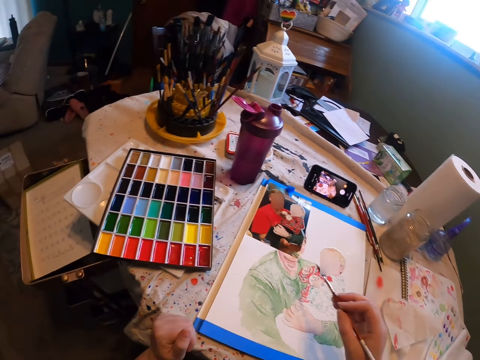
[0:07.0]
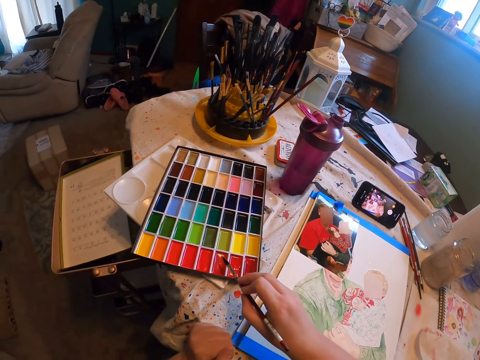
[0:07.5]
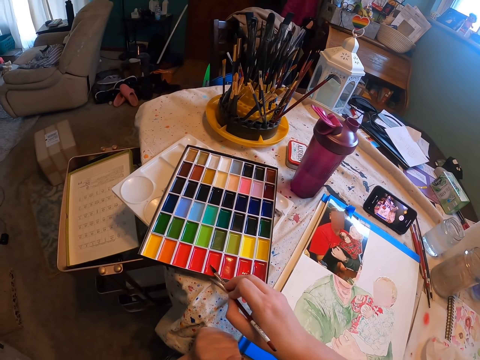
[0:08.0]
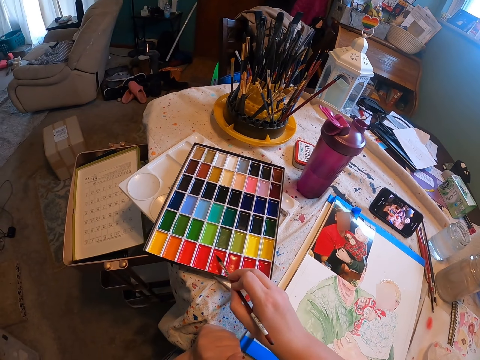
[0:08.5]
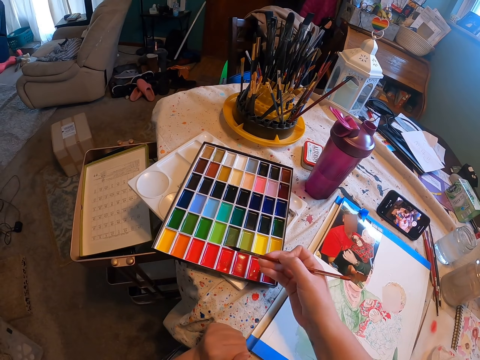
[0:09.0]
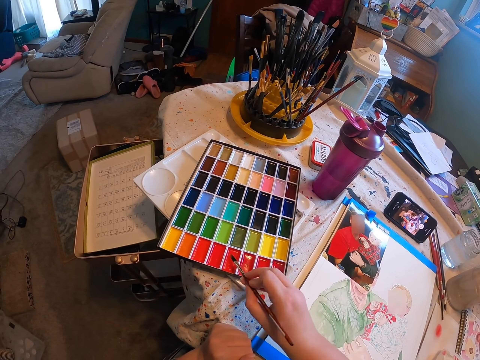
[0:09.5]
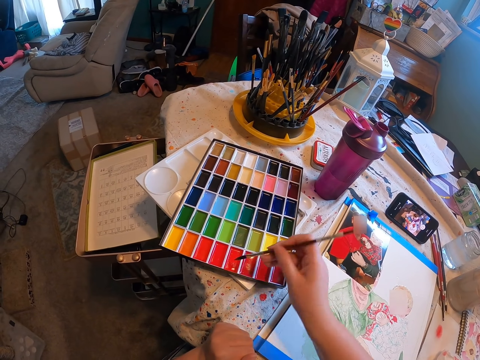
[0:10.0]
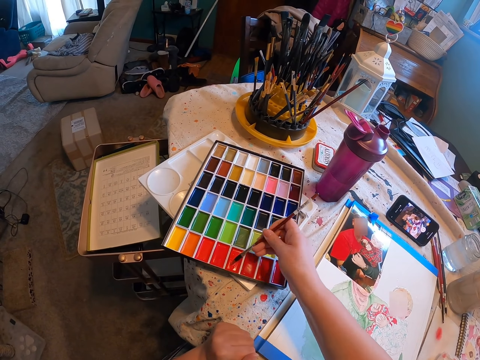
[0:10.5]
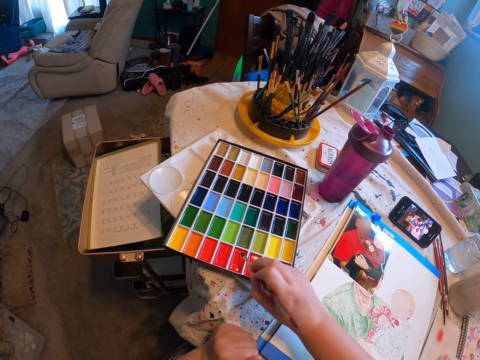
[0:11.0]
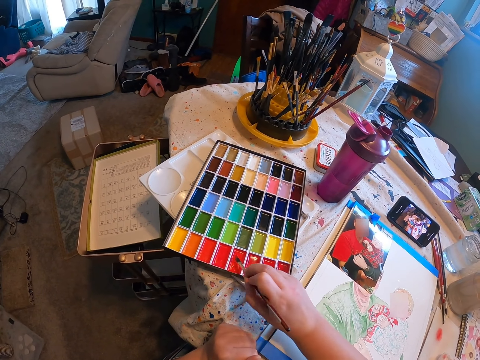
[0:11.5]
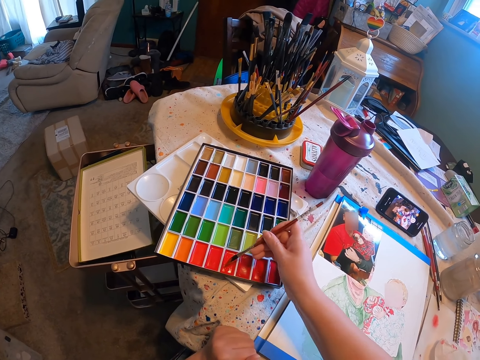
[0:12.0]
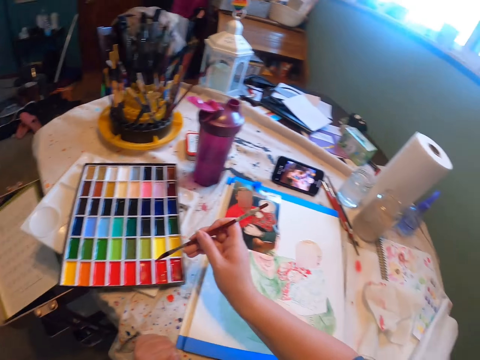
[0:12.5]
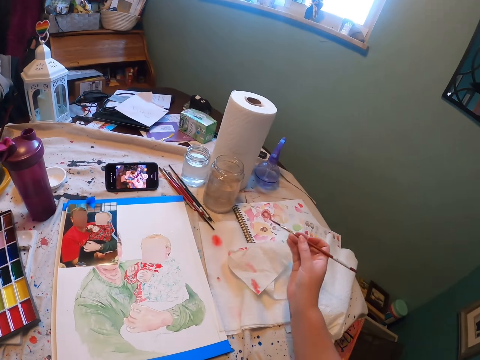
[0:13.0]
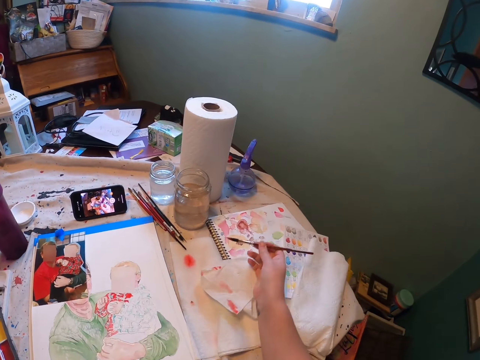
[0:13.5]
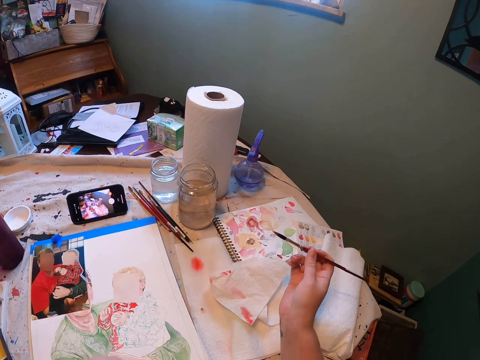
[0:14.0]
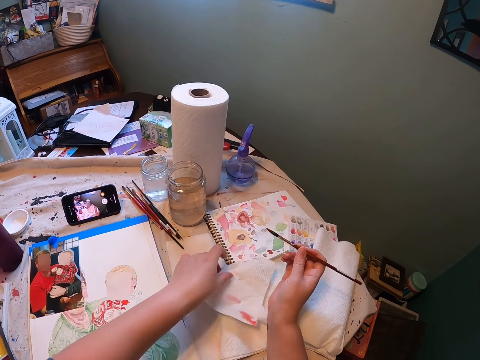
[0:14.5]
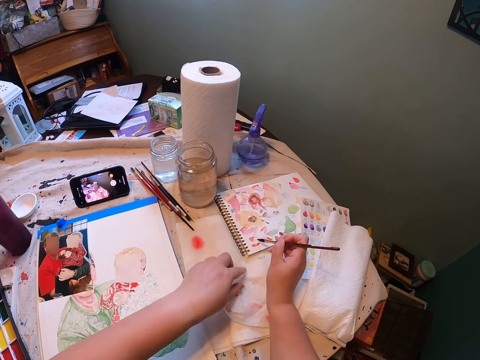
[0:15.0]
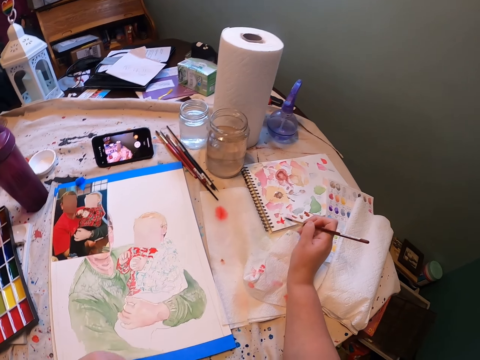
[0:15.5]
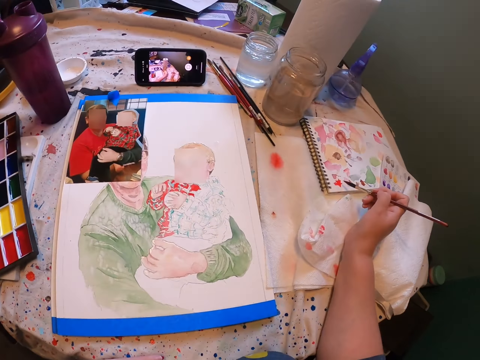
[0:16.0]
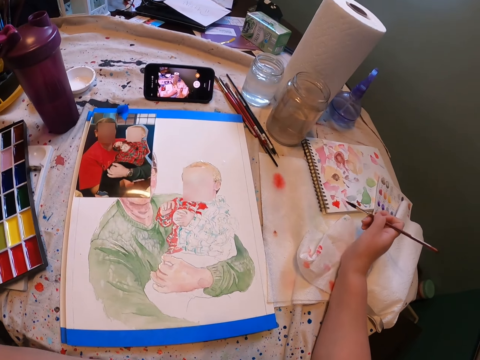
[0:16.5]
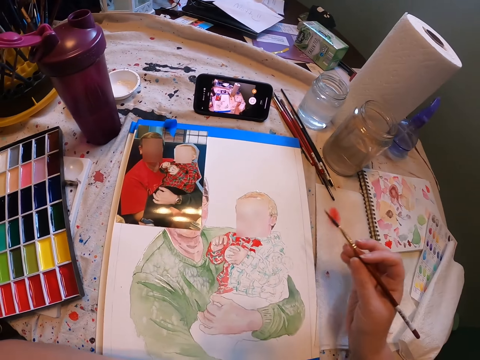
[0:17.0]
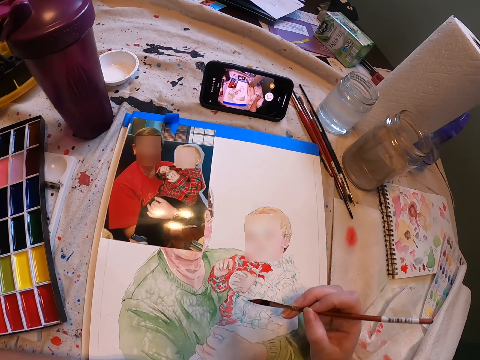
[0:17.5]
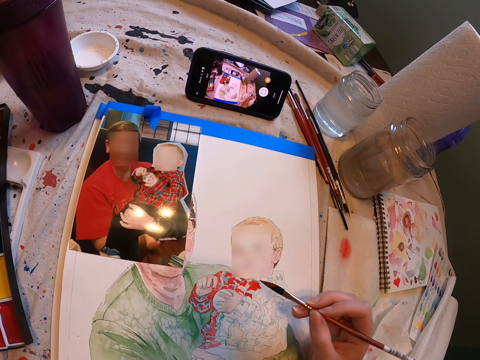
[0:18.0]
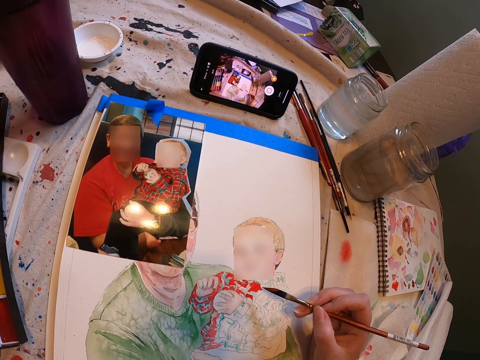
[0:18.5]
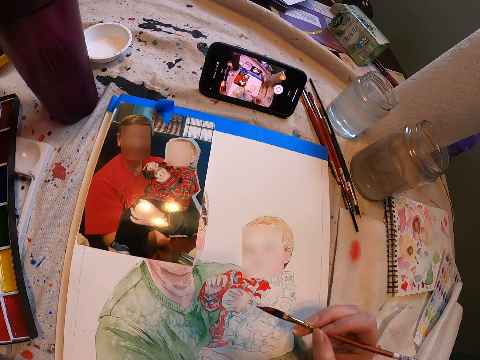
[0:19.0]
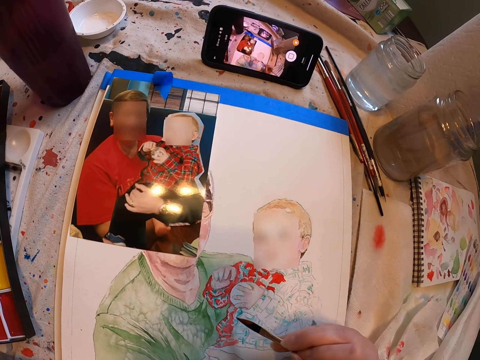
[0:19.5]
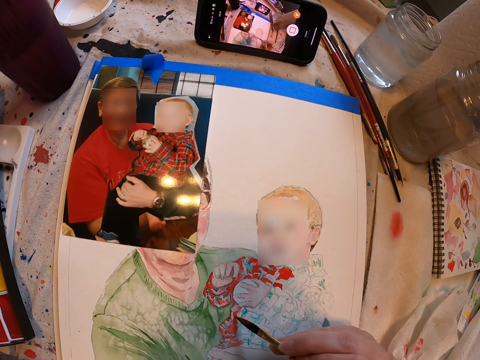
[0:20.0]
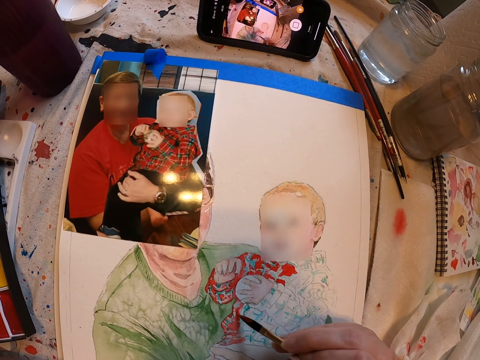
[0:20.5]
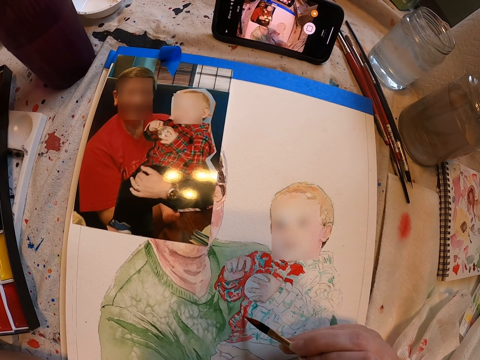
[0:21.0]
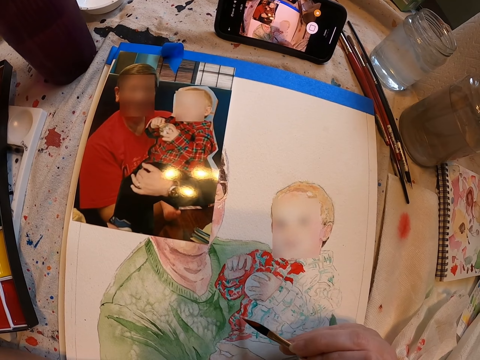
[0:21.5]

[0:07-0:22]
The camera wearer rubs the paint brush on the color palette. They put the paint brush on a paint. They move the tissue paper. They paint on the notebook with the paint brush. They continue painting the painting with the paint brush on a paper.

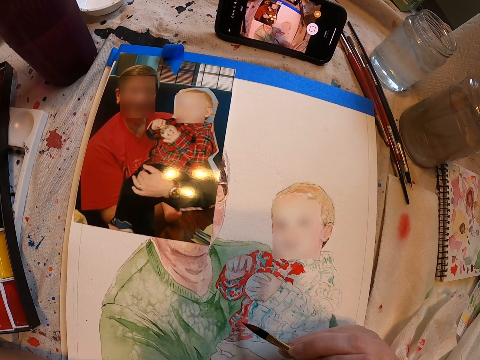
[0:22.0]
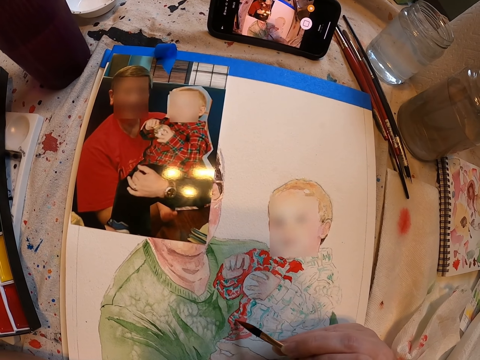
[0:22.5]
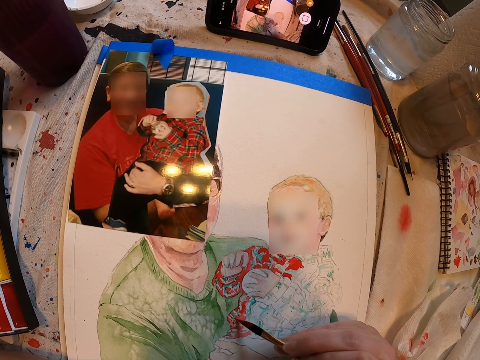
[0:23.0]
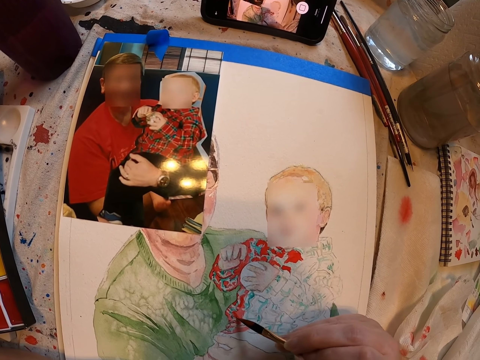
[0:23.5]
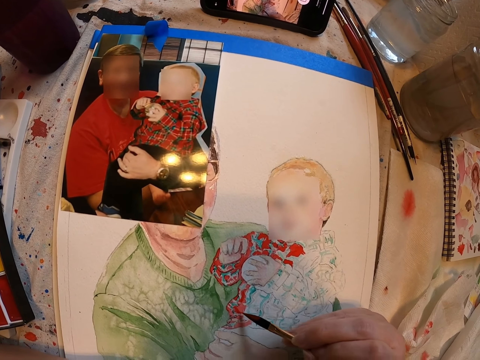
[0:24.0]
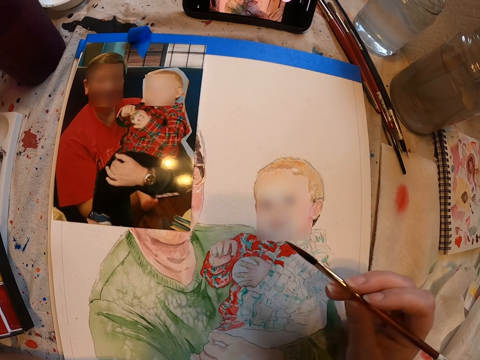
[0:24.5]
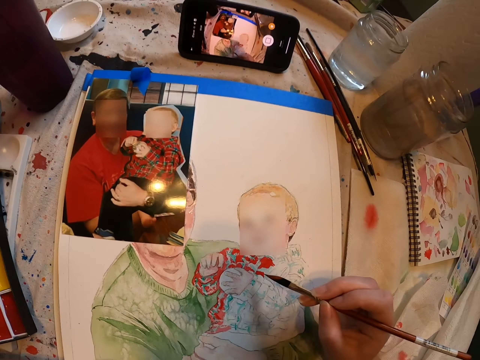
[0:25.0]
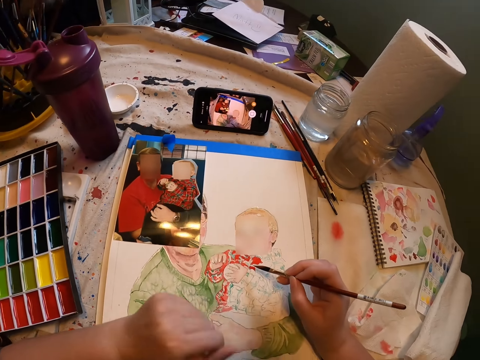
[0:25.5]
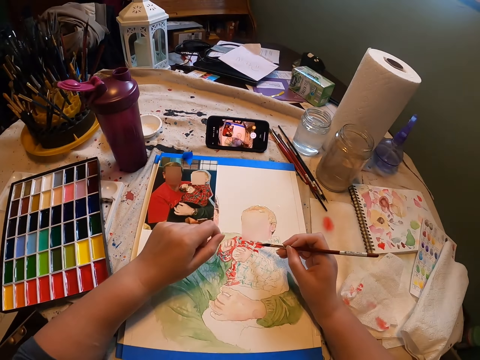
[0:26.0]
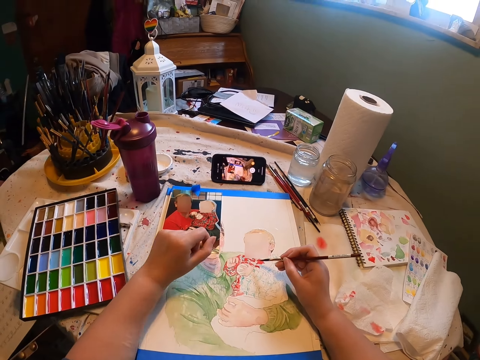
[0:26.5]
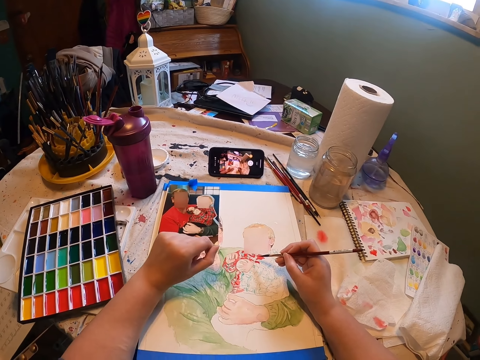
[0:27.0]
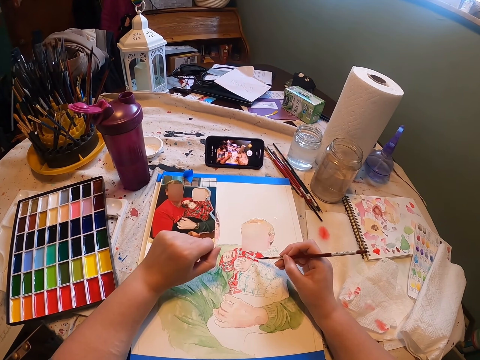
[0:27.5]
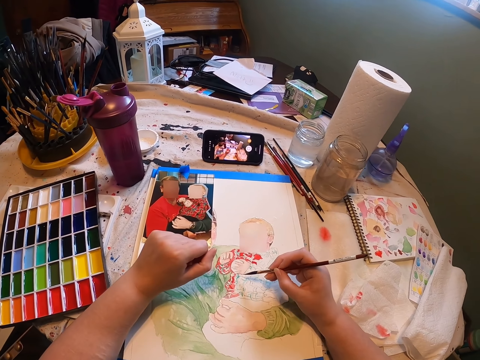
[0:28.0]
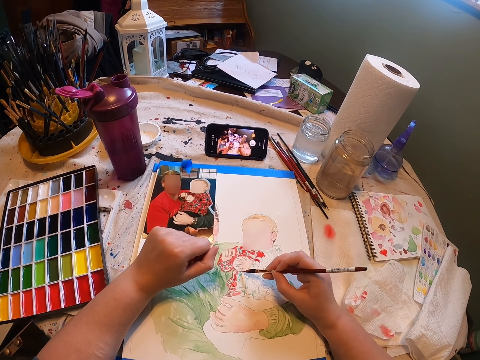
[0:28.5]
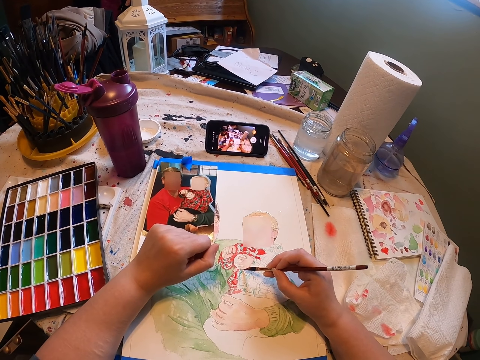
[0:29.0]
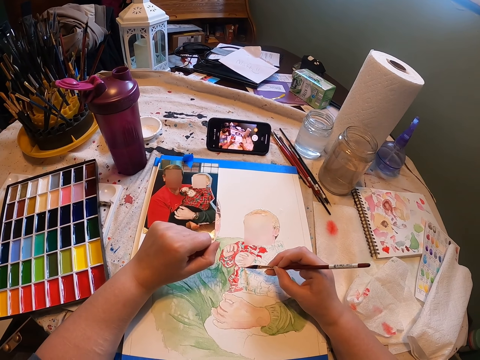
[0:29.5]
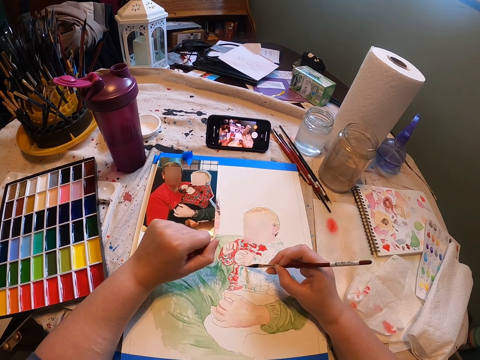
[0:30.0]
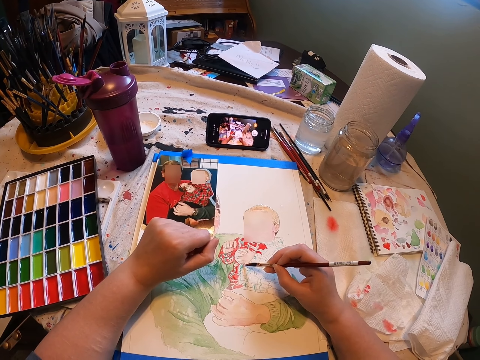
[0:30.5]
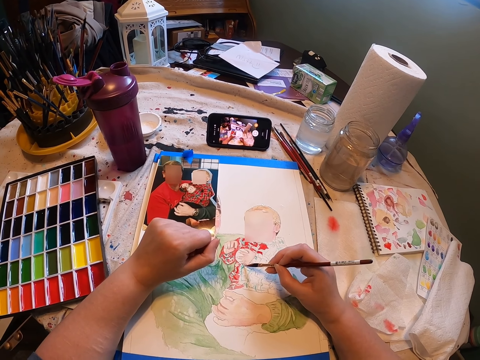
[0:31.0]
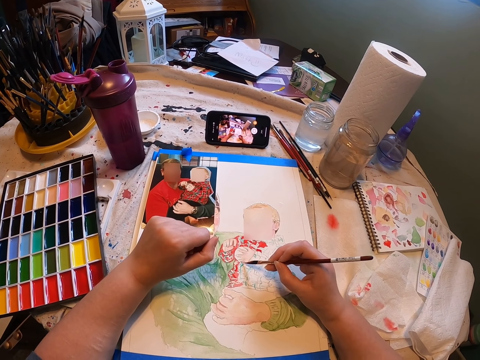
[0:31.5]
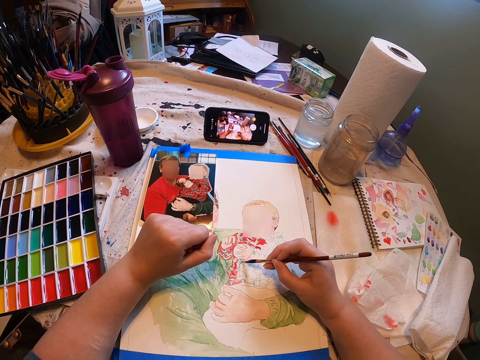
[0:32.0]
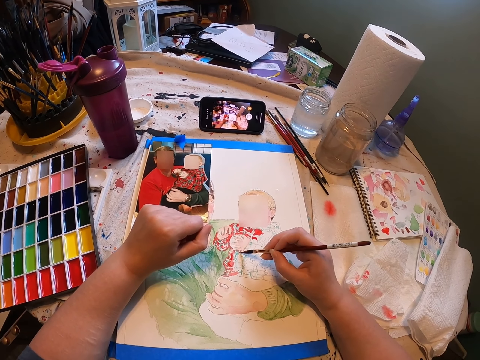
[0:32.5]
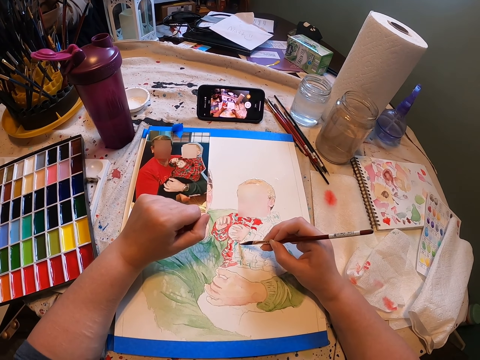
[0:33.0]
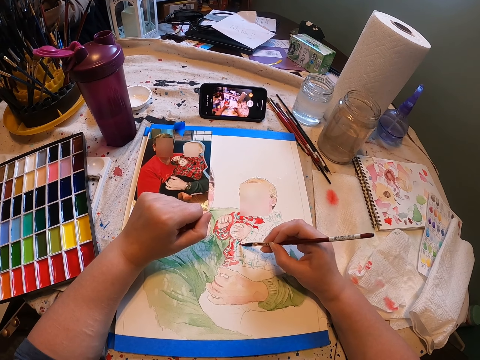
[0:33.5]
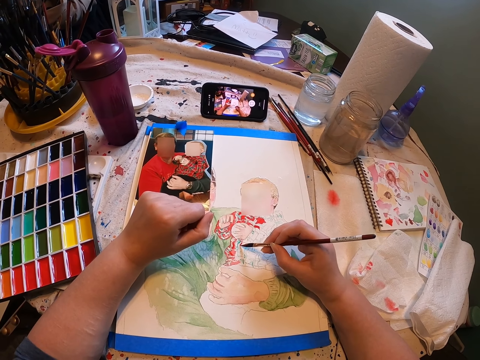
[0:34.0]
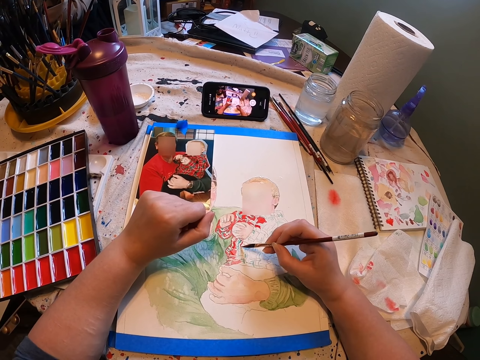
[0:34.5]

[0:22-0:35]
The camera wearer stares at the painting. They paint the painting with the paint brush.
